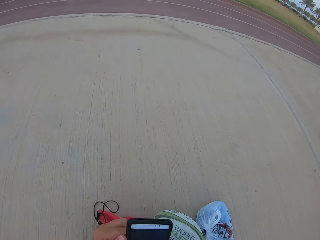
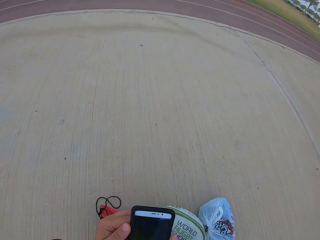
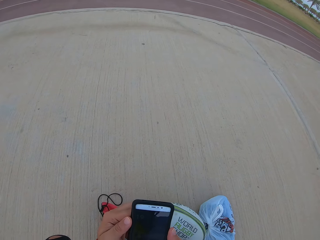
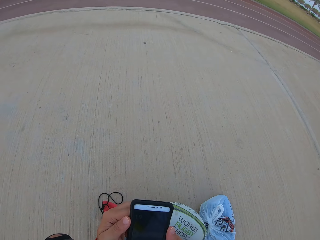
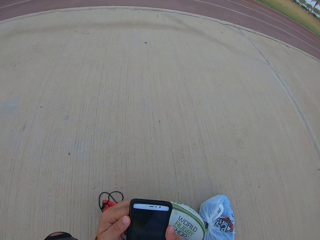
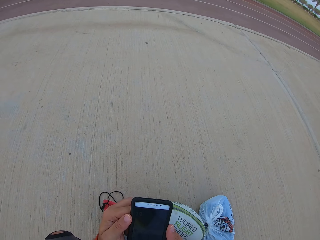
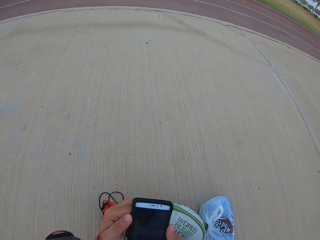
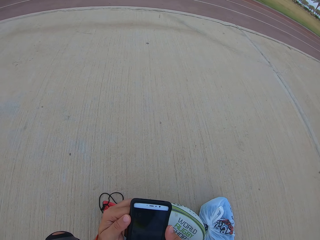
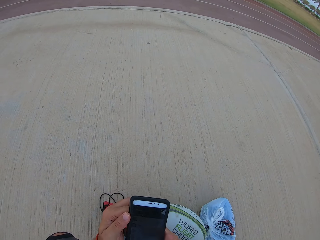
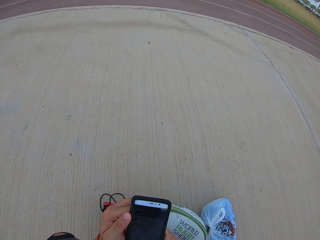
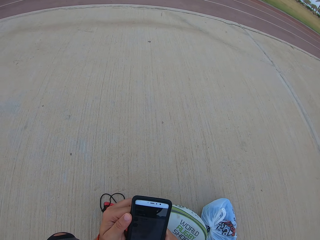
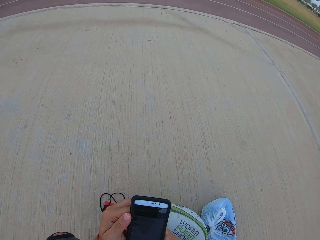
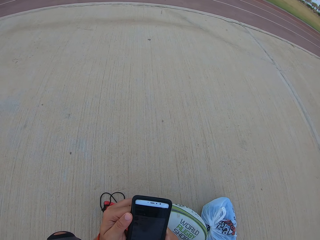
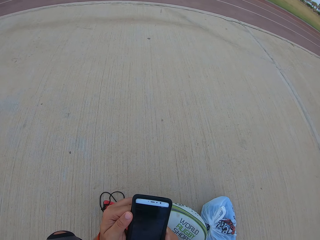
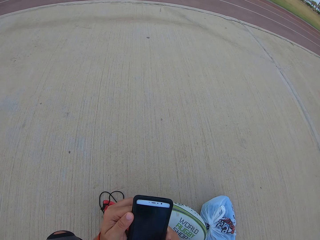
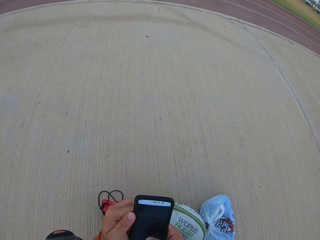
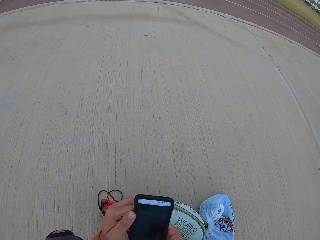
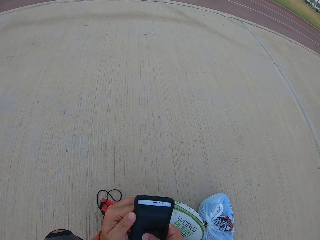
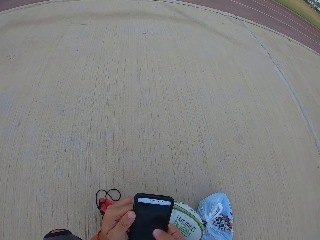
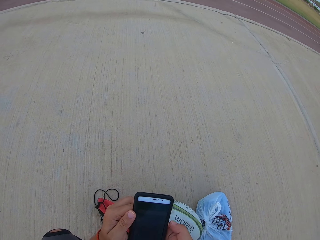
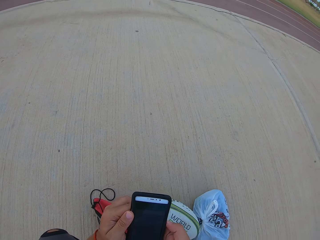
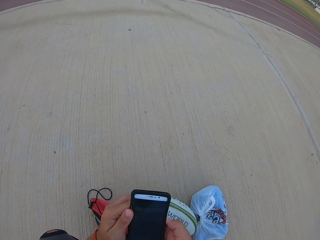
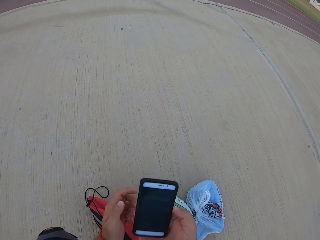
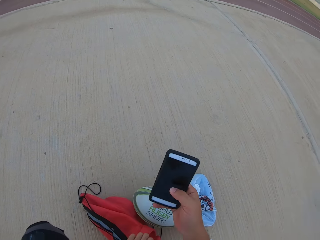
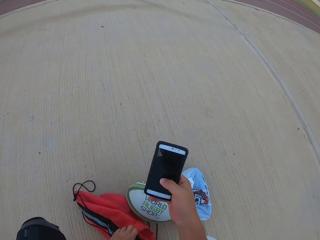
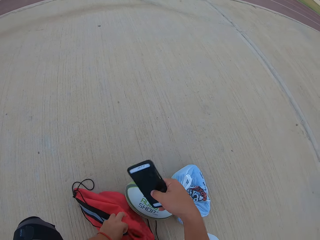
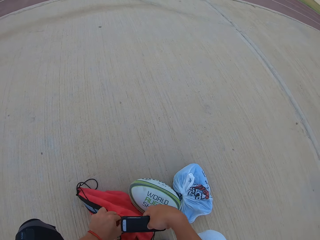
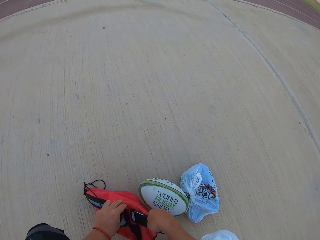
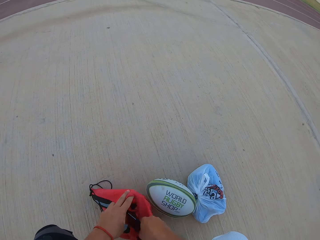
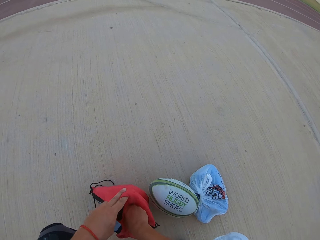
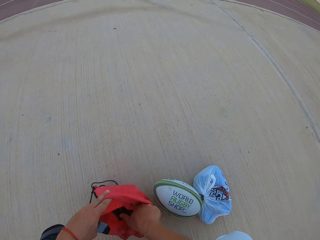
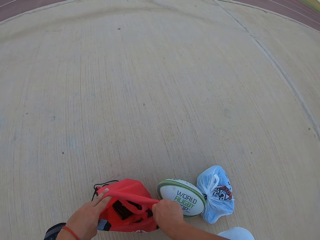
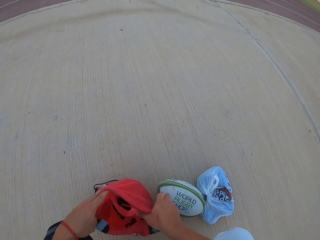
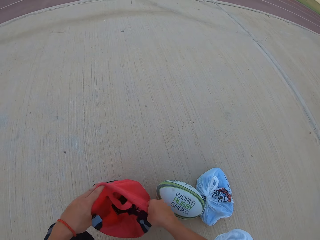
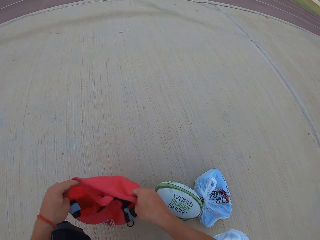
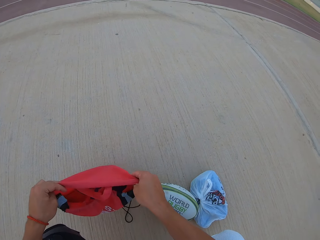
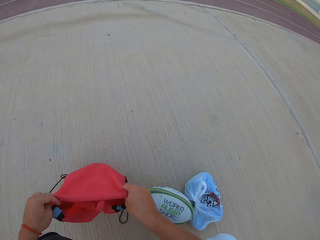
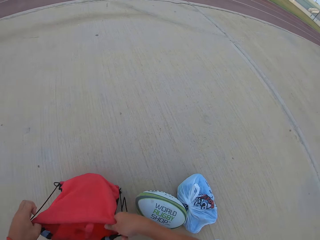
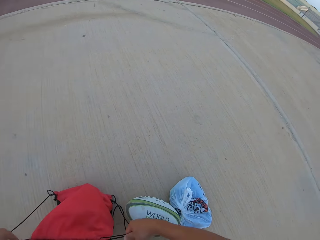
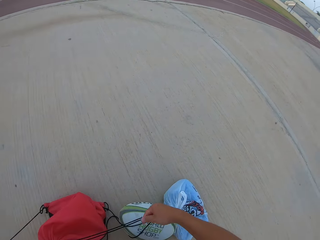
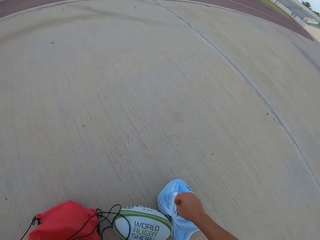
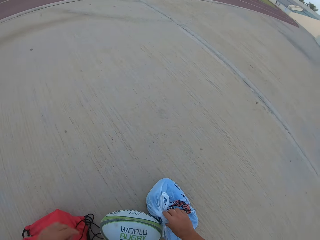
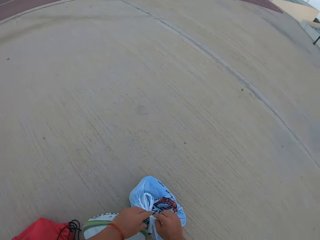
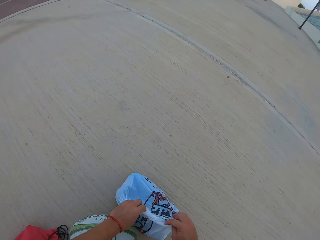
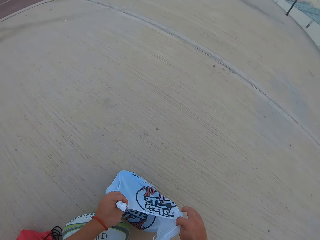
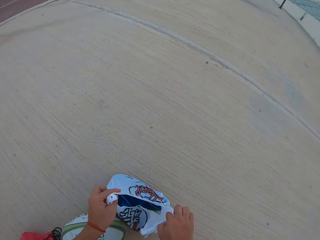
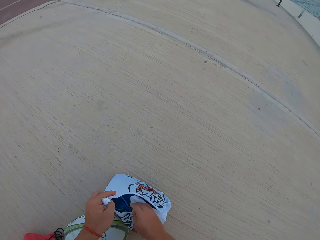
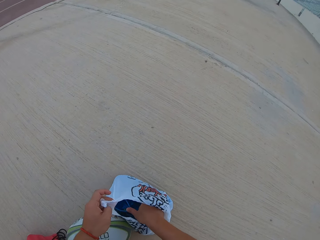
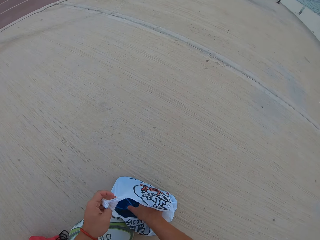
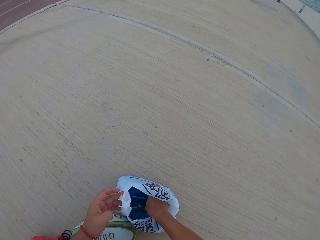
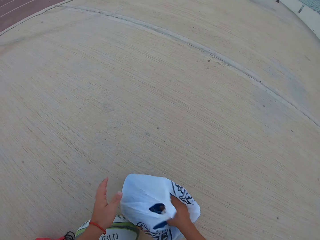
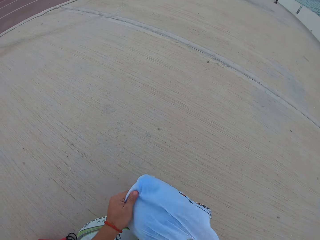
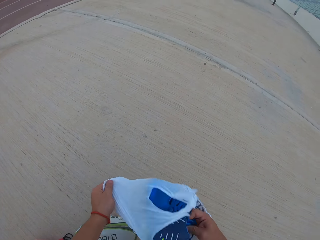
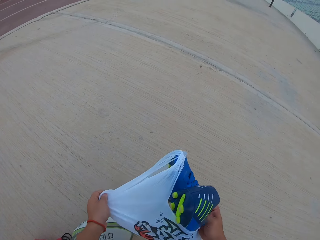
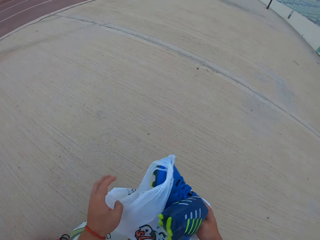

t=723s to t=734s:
The camera wearer removes the mobile phone from the bag. They place the phone in the bag. They open the polythene bag.

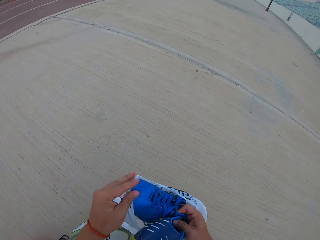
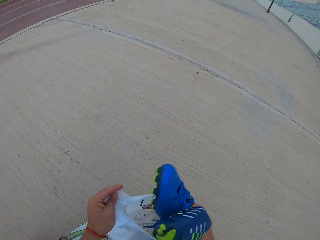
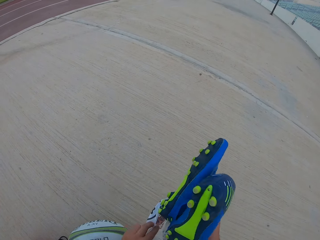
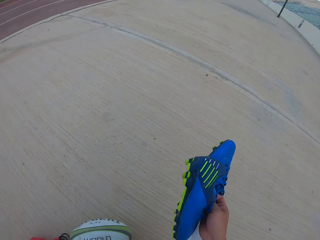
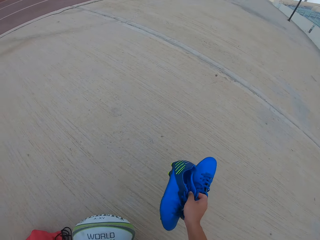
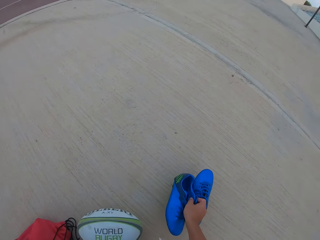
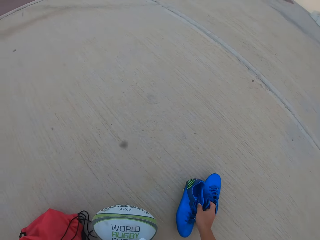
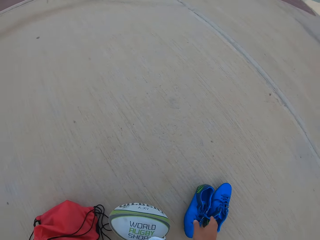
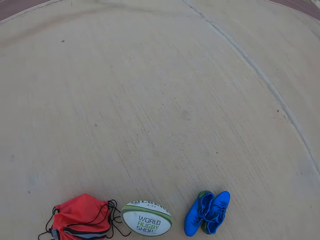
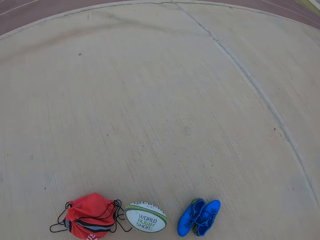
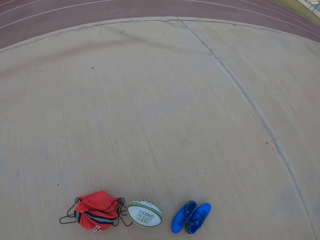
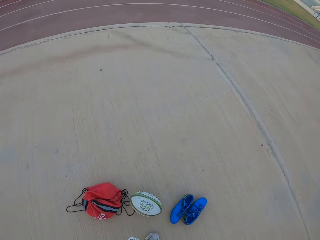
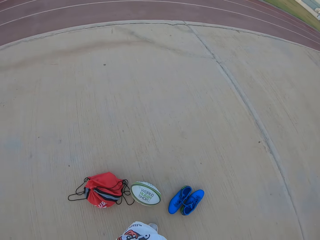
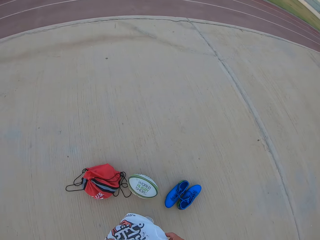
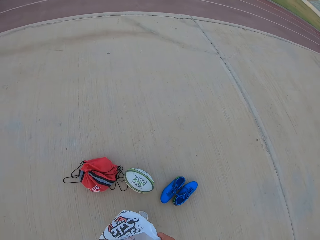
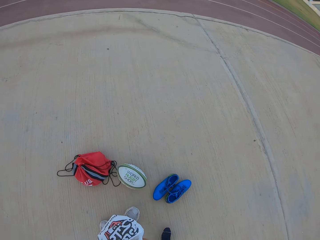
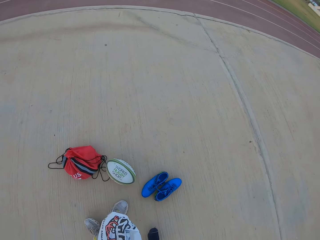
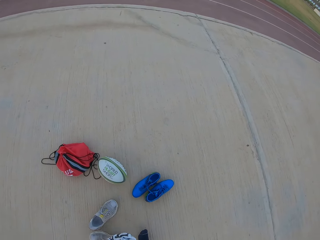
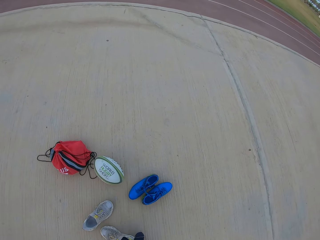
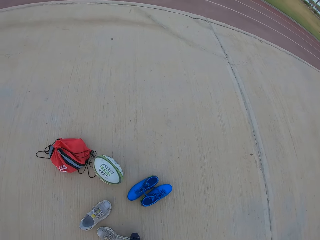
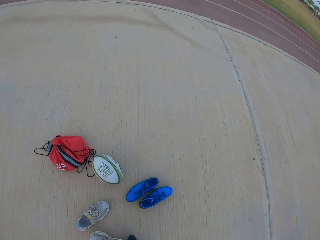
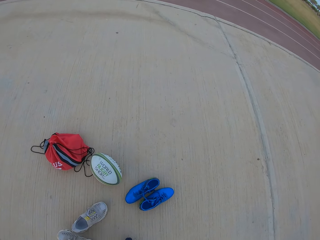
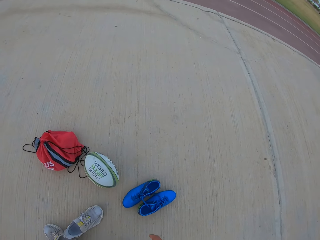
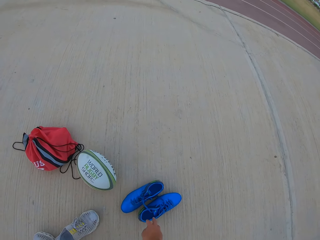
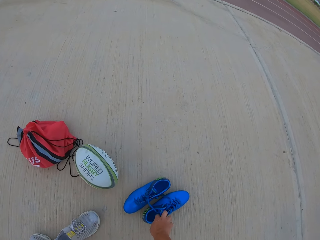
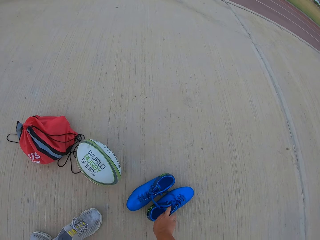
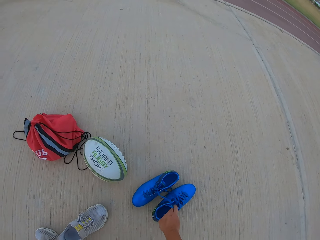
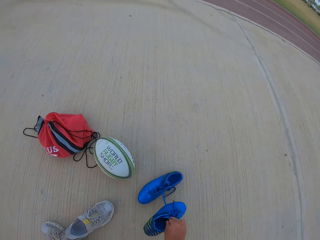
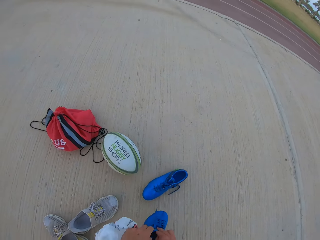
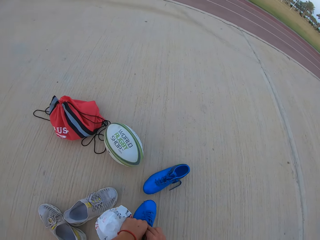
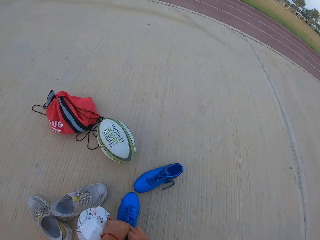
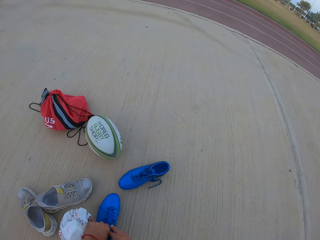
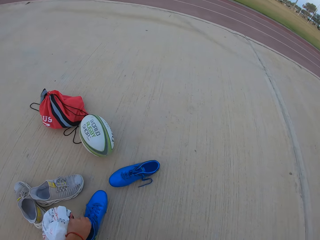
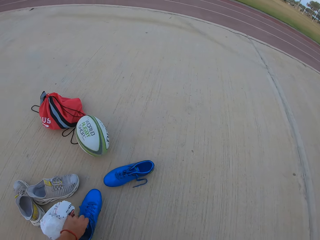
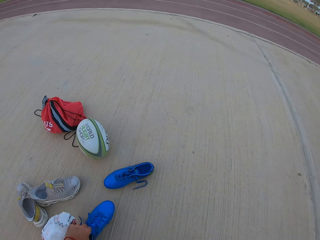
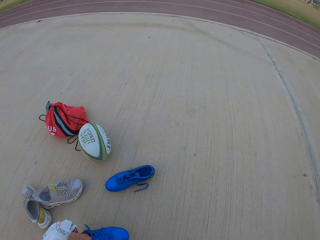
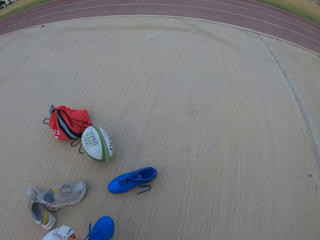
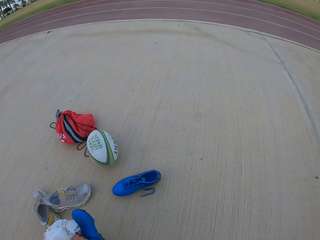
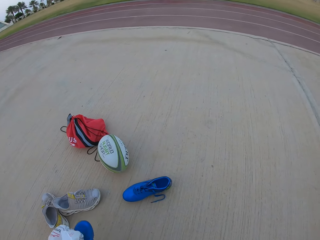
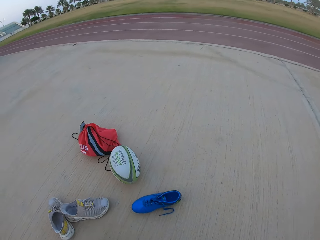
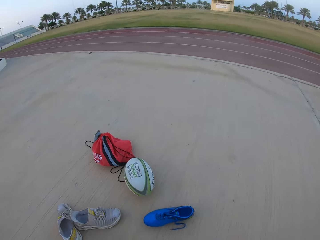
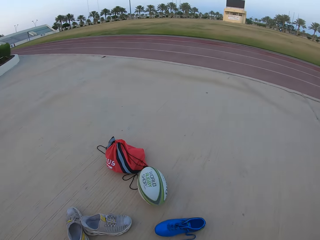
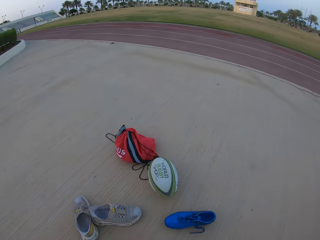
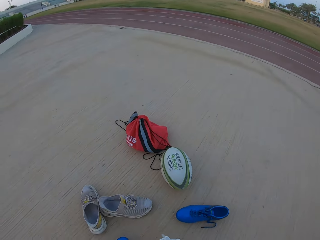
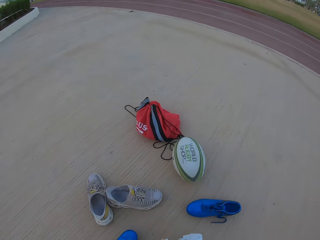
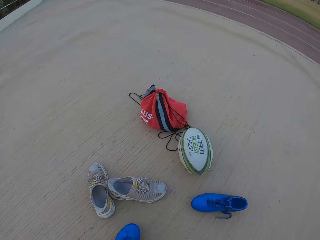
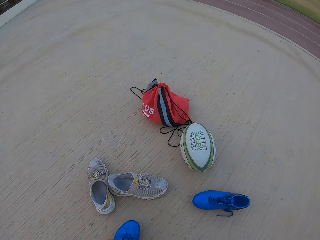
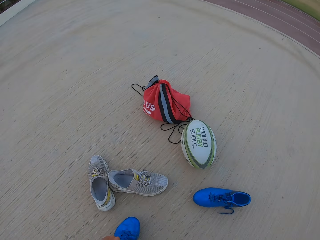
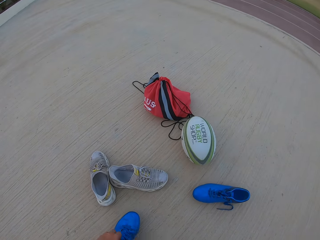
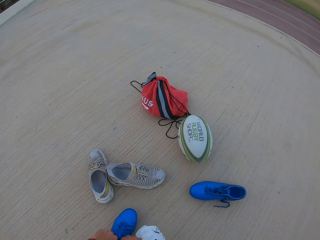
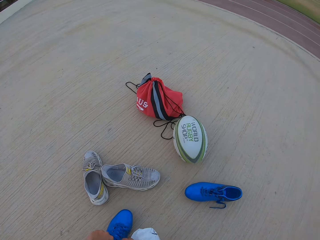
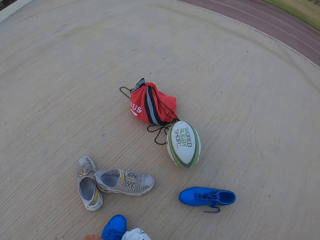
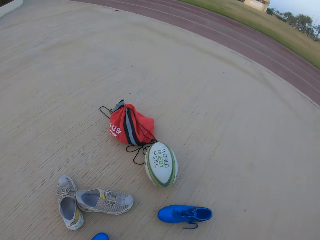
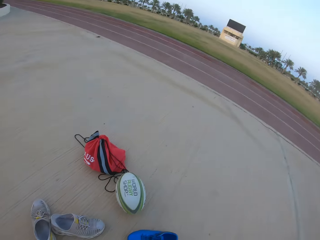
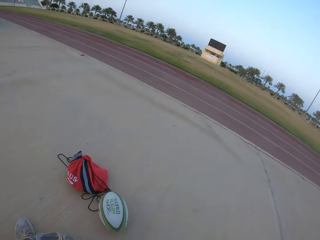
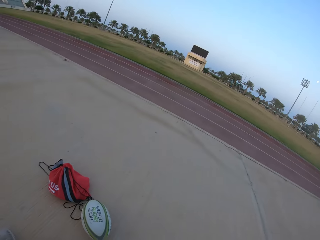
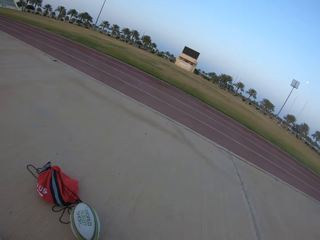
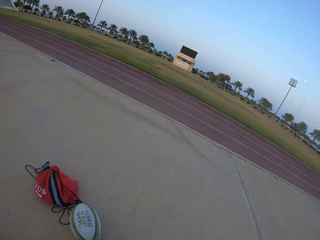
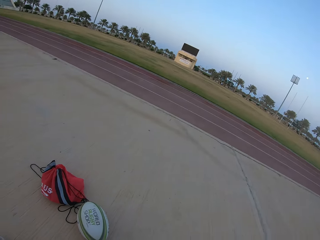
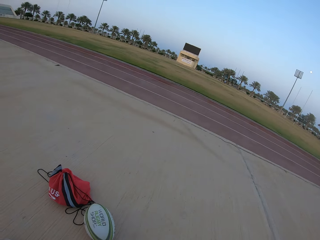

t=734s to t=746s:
The camera wearer removes sports shoes from the polythene bag. They place the shoes on the table. They remove the shoes. They put on the shoes.
